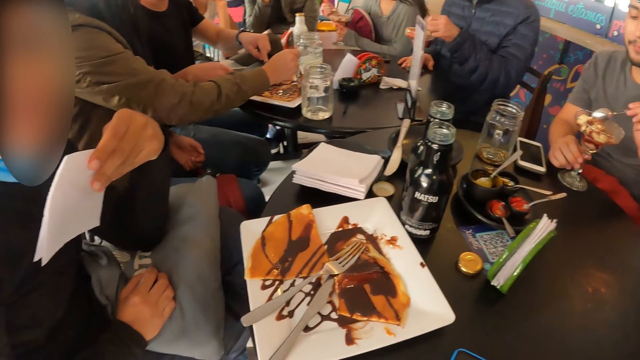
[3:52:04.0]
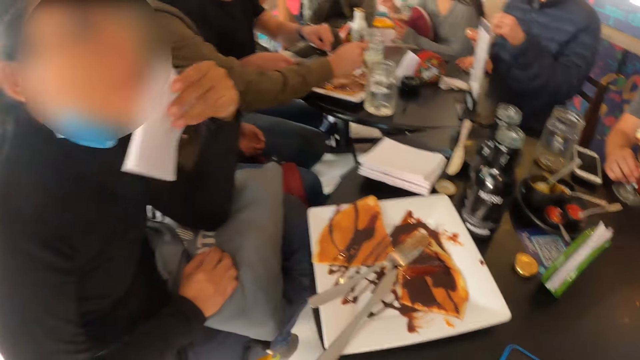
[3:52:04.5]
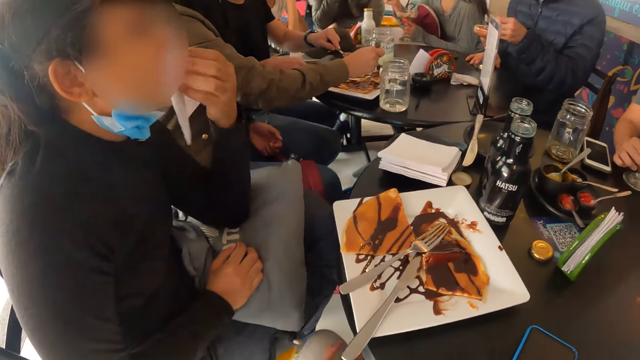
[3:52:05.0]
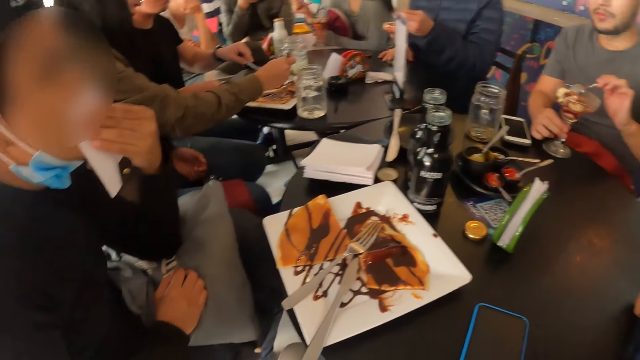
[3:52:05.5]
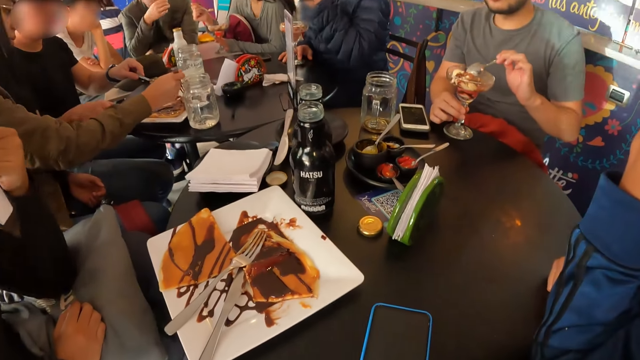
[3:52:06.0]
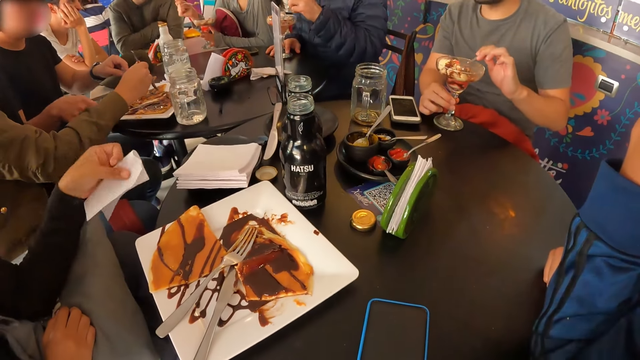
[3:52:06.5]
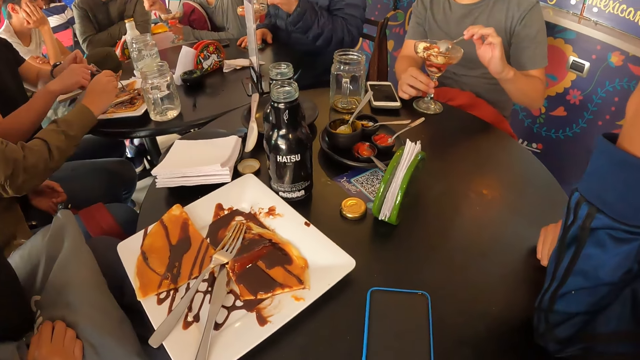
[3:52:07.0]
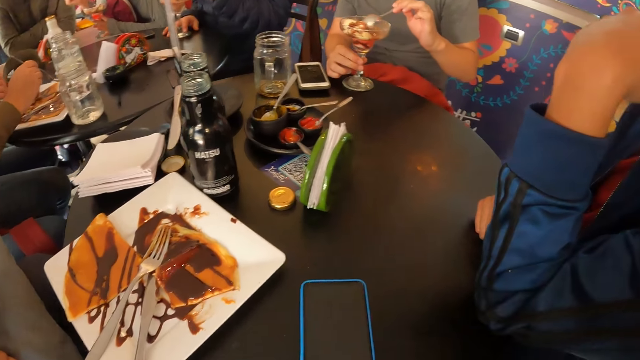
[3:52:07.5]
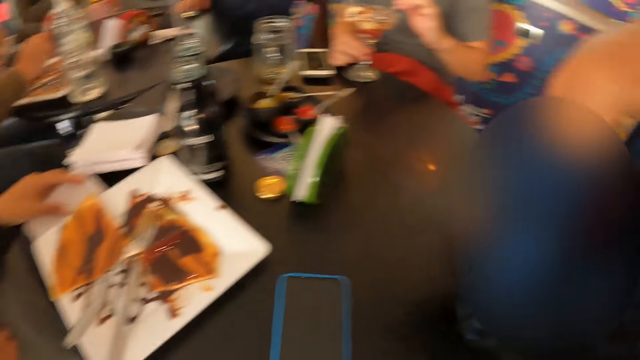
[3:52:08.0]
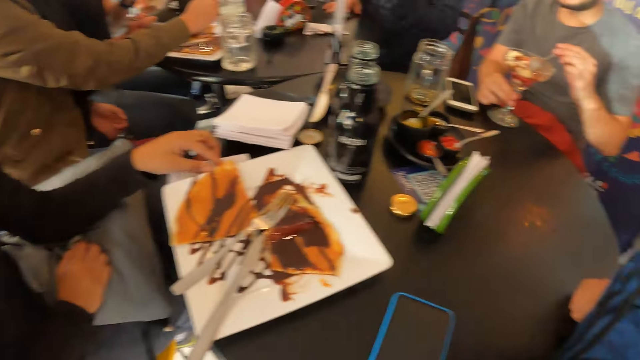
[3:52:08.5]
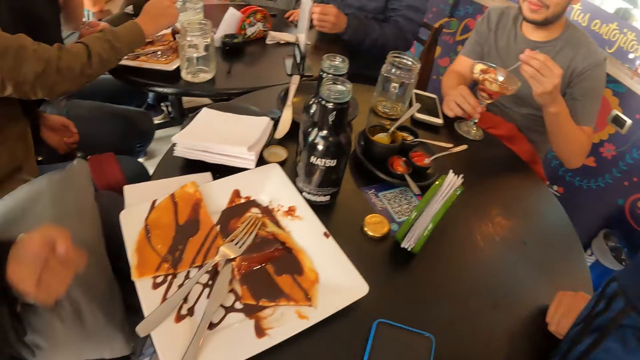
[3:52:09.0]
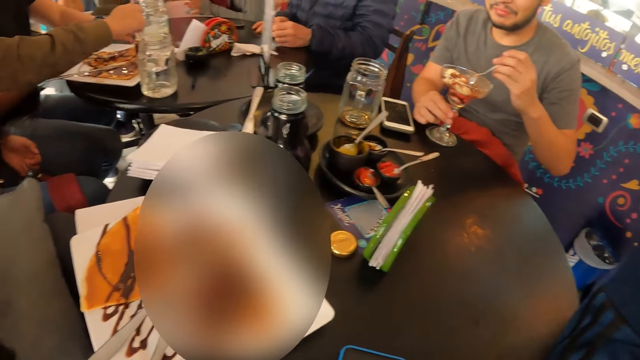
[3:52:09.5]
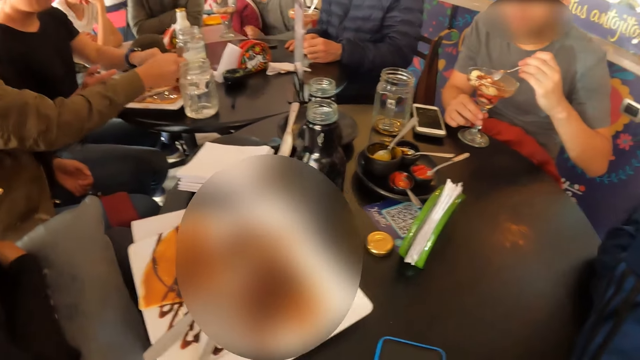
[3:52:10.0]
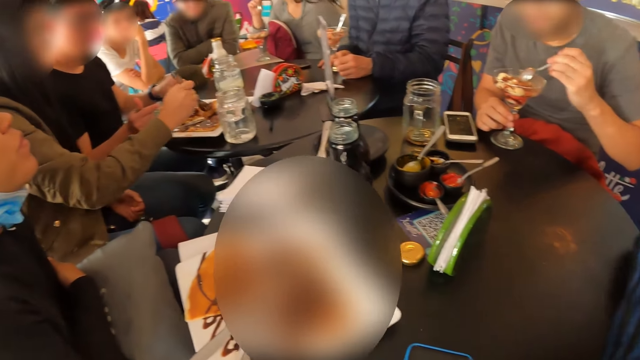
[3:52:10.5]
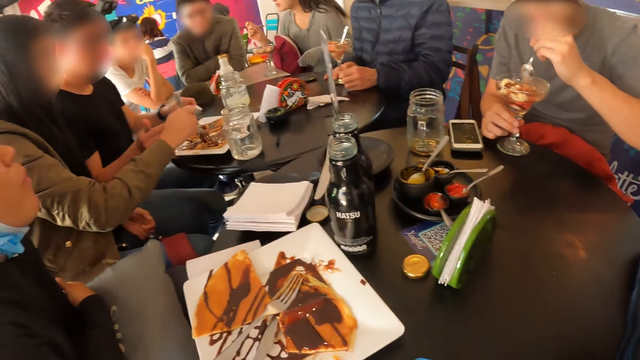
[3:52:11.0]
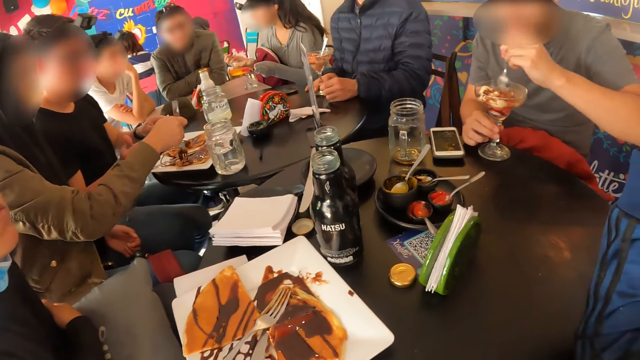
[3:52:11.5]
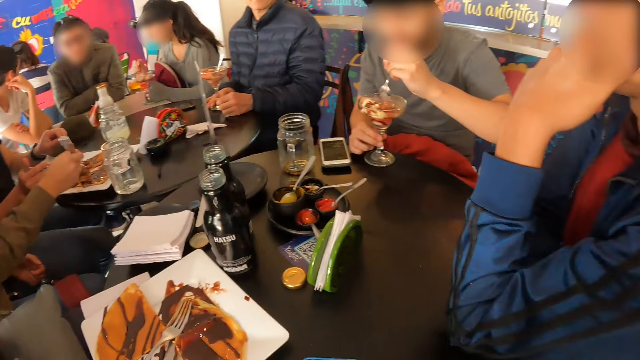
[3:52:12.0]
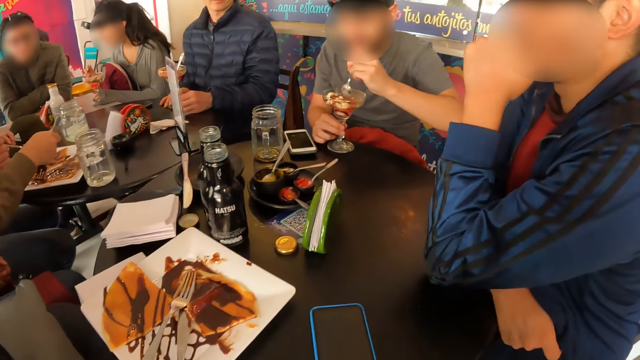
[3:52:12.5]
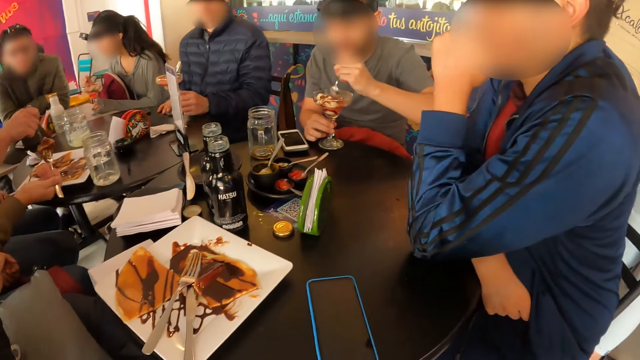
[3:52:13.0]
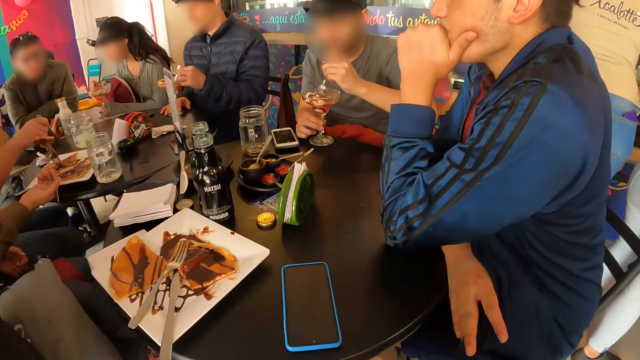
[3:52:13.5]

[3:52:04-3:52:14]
A woman picks a spoonful of ice cream with her right hand. Another woman wipes her mouth with the serviette in her left hand. A man picks a spoonful of ice cream with his left hand. Another man touches his face with his right hand. The first man eats the ice cream on the spoon in his left hand. A third man places the knife on the plate with his right hand. The camera wearer moves around. The third man passes the fork in his left hand to his right hand. The first man places the spoon in the cup of ice cream with his left hand. The second woman places the serviette on the table with her left hand. The third man picks a serviette from the table with his left hand. A third woman picks a piece of pancake from the plate with the fork in her right hand. The third woman picks chocolate syrup from the plate with the pancake on the fork in her right hand. A fourth man hits the spoon against the ice cream with his left hand. The first woman places her left hand on the ice cream cup. The third man places the serviette on the table with his left hand. The first man picks the spoon from the cup of ice cream with his left hand.

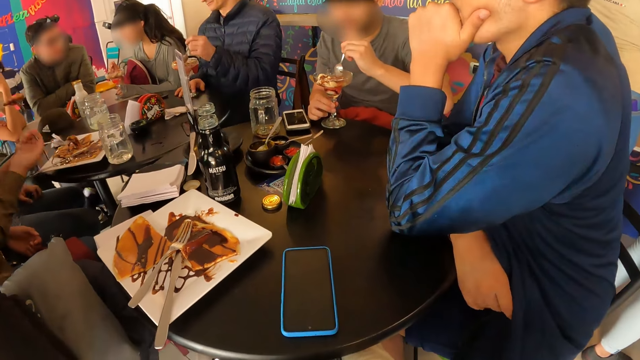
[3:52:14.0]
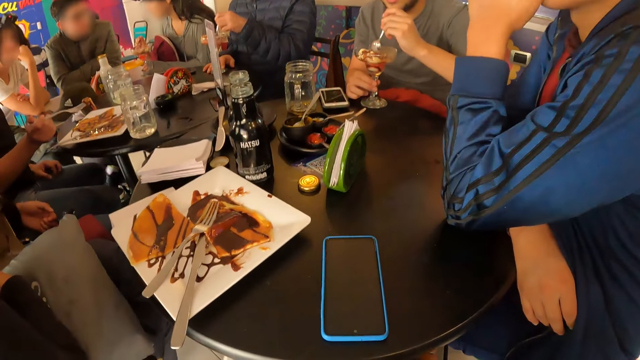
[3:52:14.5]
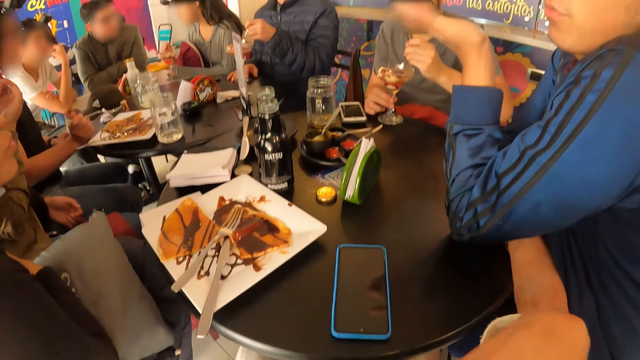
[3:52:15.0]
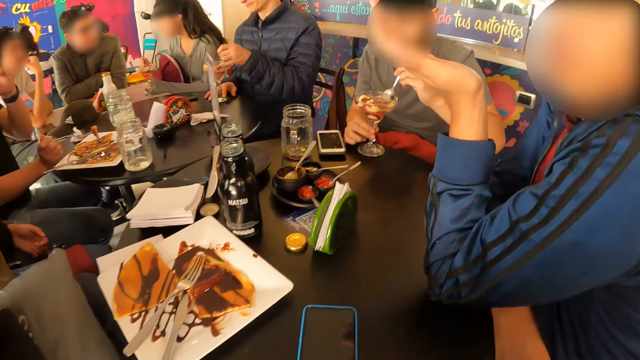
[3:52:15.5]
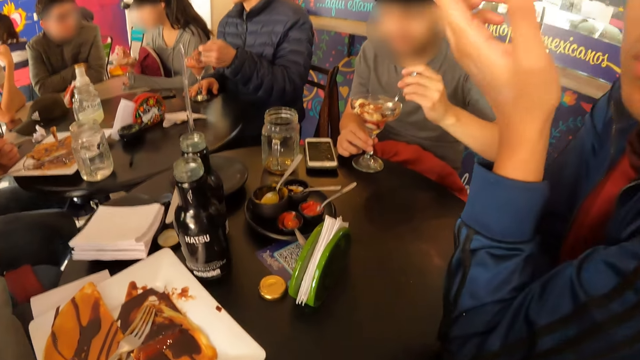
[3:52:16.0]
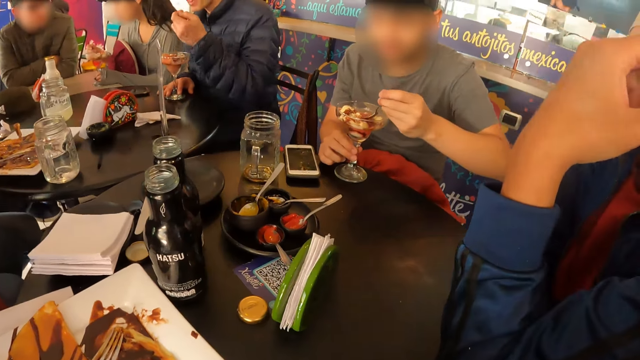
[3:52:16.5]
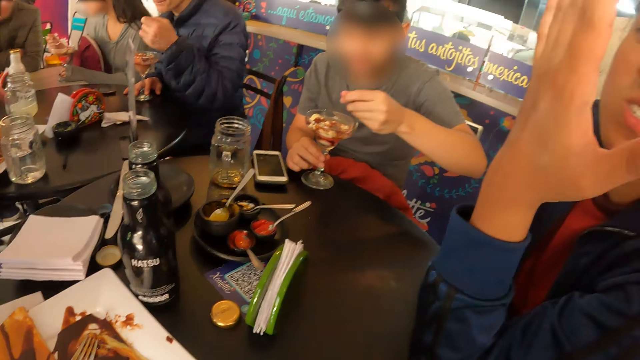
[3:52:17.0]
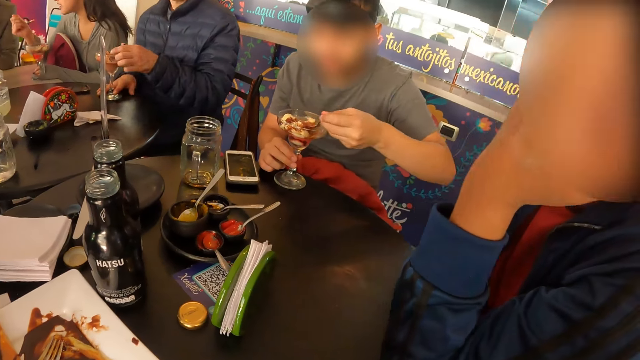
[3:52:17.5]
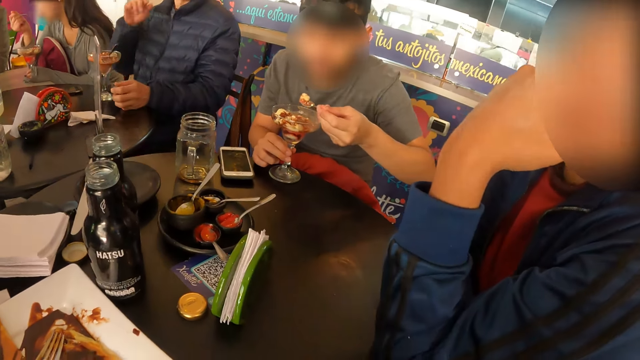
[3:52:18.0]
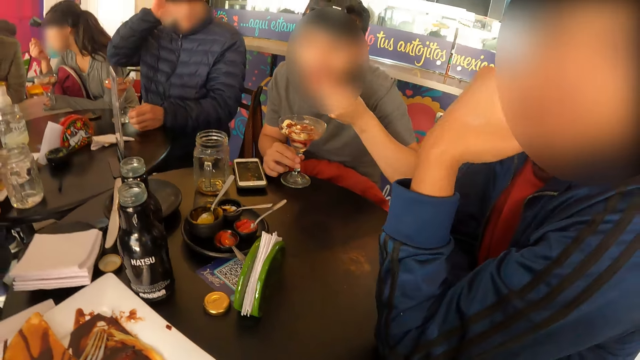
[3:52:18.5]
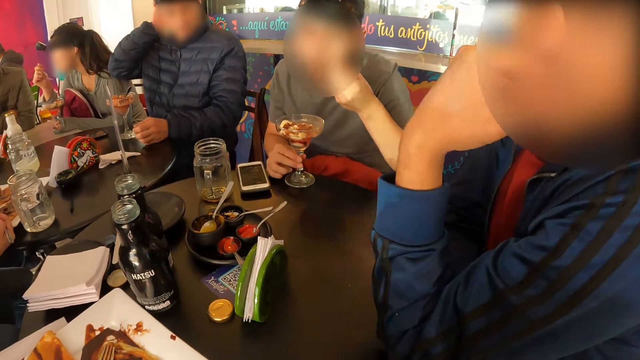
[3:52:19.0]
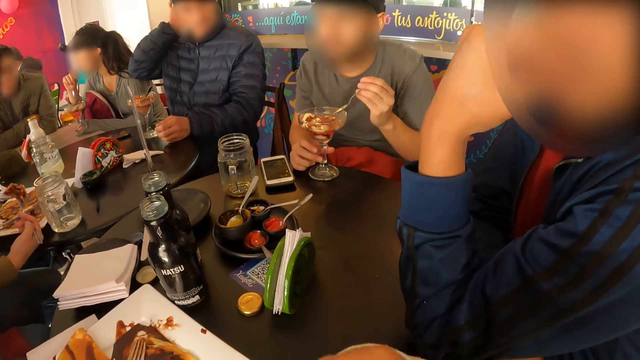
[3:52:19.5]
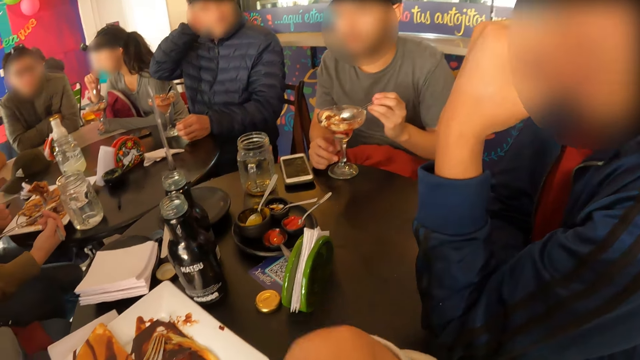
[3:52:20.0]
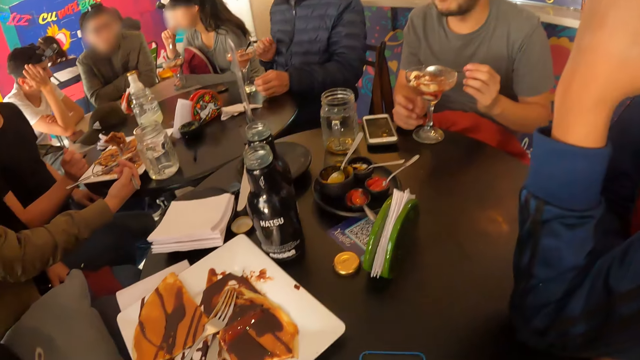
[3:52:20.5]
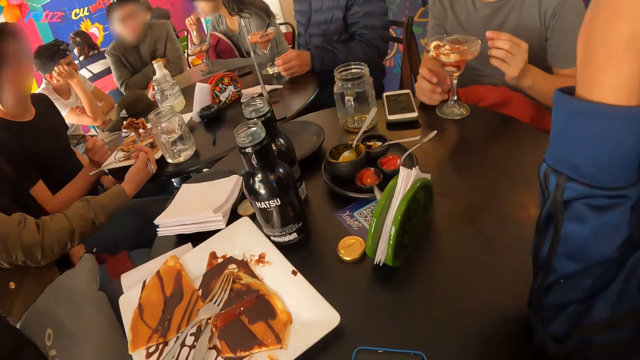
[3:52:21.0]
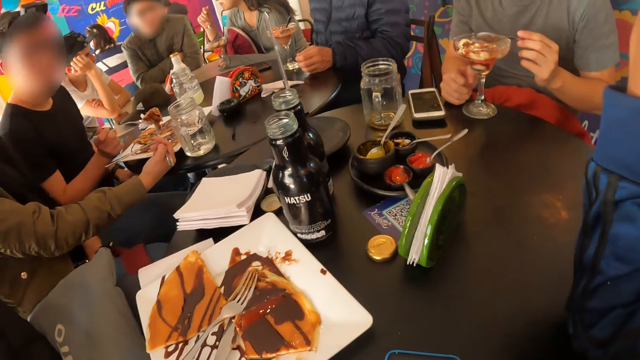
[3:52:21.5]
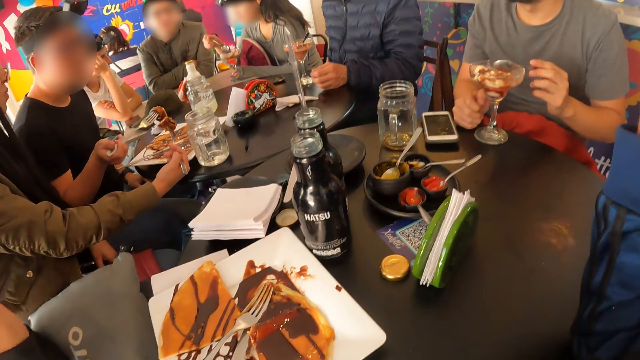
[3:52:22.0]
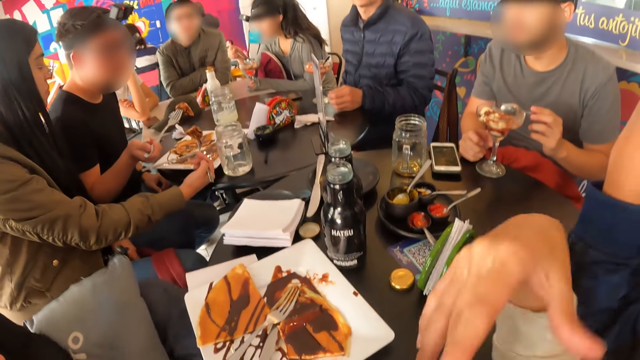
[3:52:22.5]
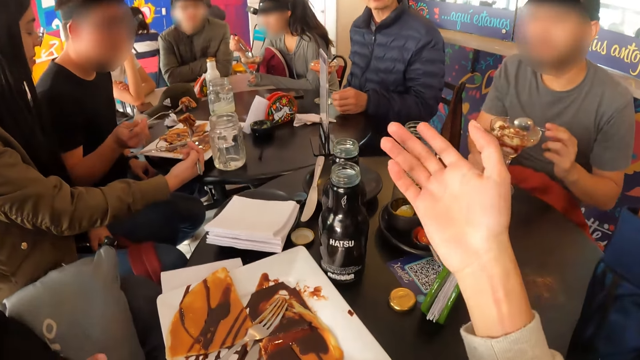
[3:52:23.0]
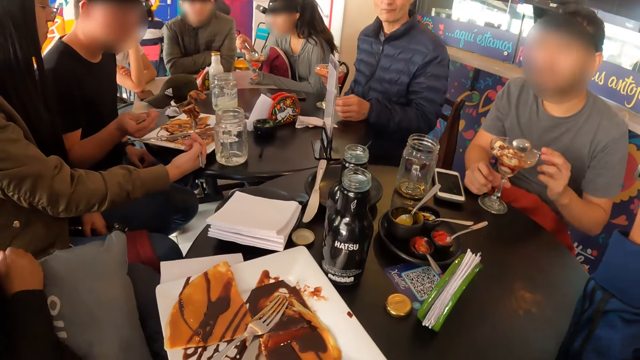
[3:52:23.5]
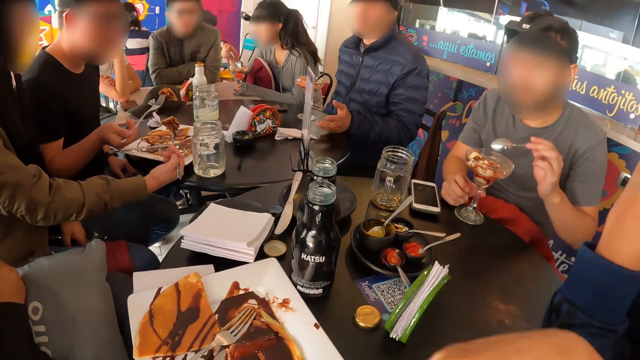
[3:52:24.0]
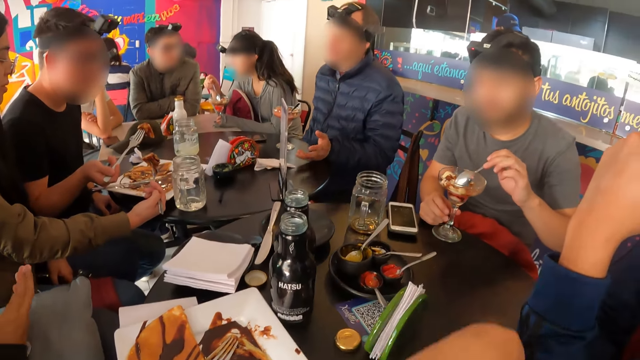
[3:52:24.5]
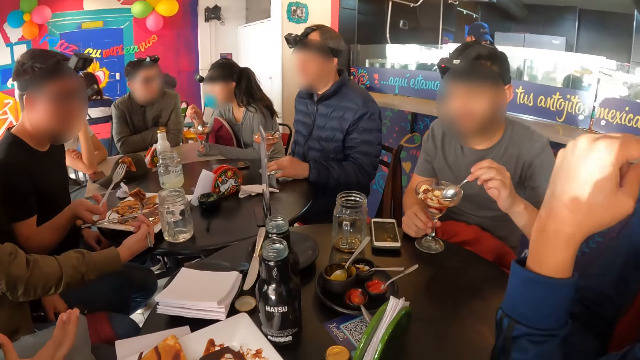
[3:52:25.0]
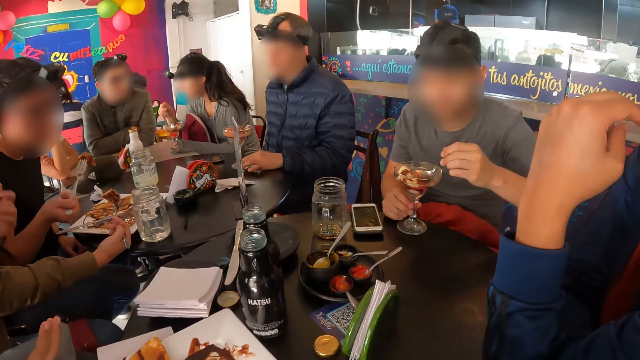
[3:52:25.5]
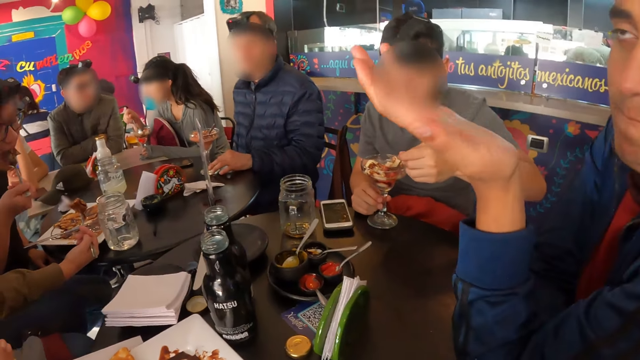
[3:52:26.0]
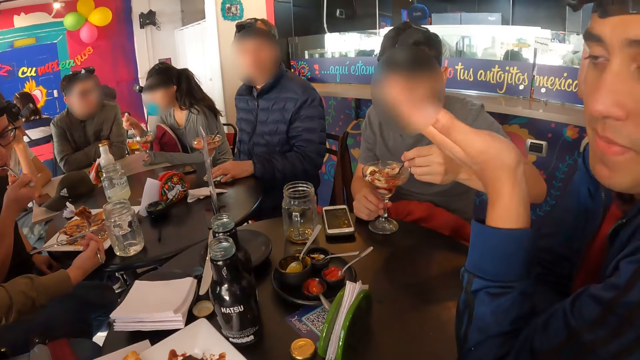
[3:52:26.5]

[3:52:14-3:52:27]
A man picks a piece of pancake from the plate with the fork in his right hand. A woman eats the pancake on the fork in her right hand. Another man gesticulates with his left hand. The camera wearer touches her face with her right hand. A third man picks a spoonful of ice cream with his left hand. The first man touches his face with his left hand. The second man talks to the camera wearer. A fourth man picks a spoonful of ice cream with his left hand. The second man places his left hand on his mouth. Another woman picks a spoonful of ice cream with her right hand. The third man eats the ice cream on the spoon in his left hand. The second man gesticulates with his left hand. The third man places the spoon in the cup of ice cream with his left hand. The second man places his left hand on his mouth. The second woman eats the ice cream on the spoon in her right hand. The third man scratches his head with his right hand. The fourth man eats the ice cream on the spoon in his left hand. The second man gesticulates with his left hand and places his left hand on his mouth. The camera wearer strokes her face with her right hand. A fifth man places his right hand on his face. The camera wearer gesticulates with her right hand. She lifts up the hand. A third woman gesticulates with her right hand. The fourth man picks a spoonful of ice cream with his left hand. The third man moves the cup of ice cream on the table with his left hand. The camera wearer moves around. The second man gesticulates with his left hand. The first man eats the pancake on the fork in his right hand. The third man moves the cup of ice cream on the table with his left hand.
